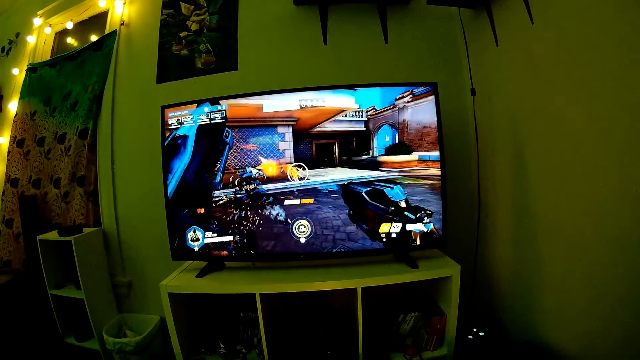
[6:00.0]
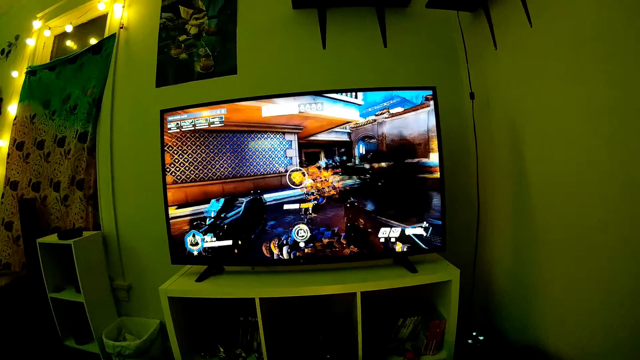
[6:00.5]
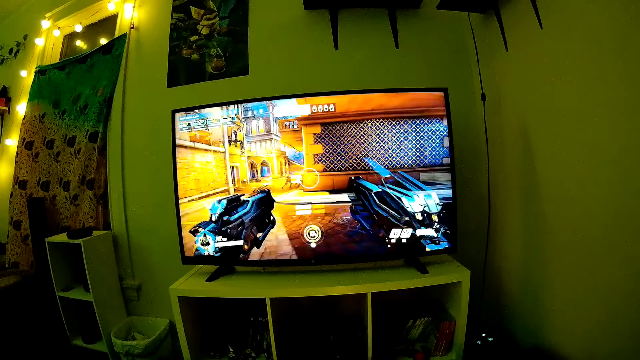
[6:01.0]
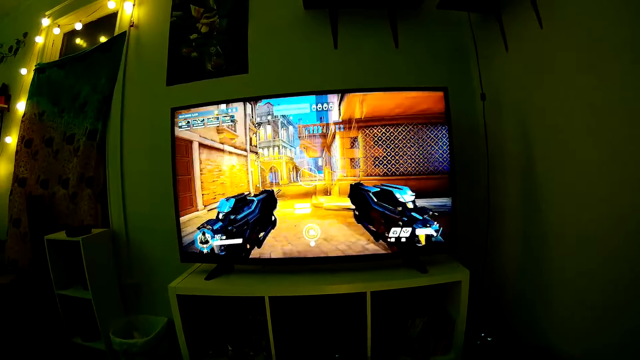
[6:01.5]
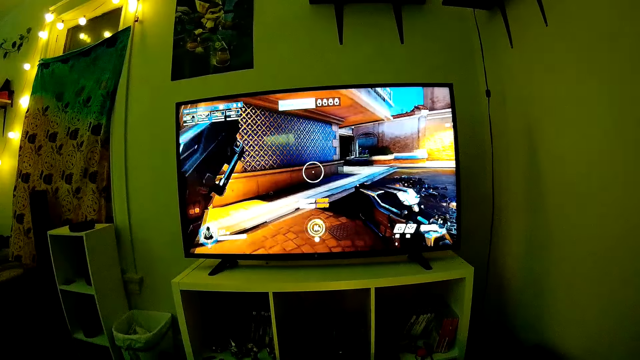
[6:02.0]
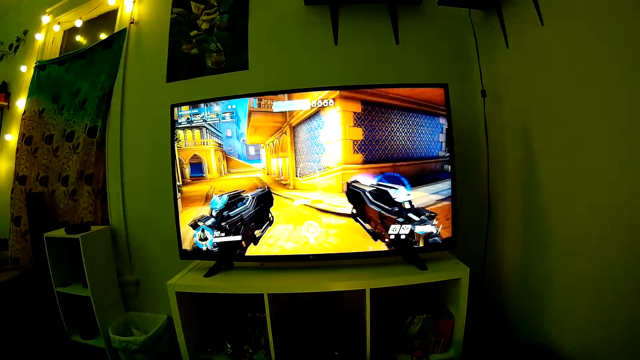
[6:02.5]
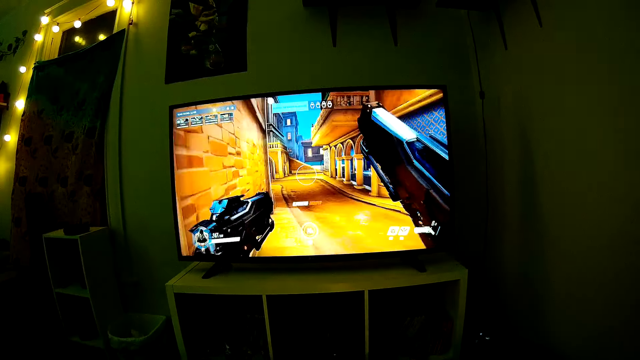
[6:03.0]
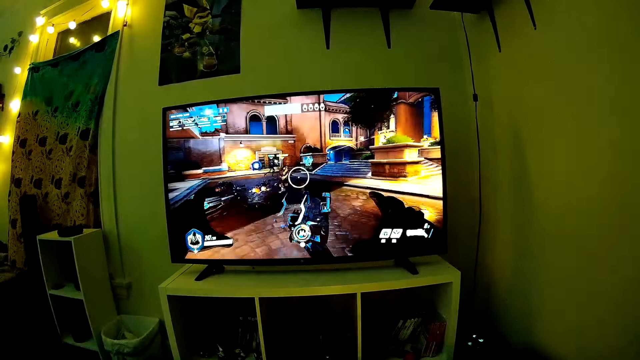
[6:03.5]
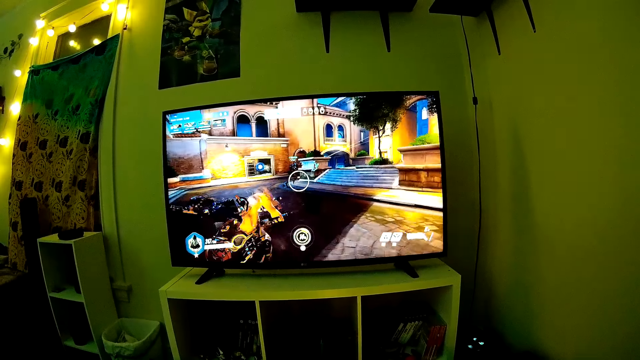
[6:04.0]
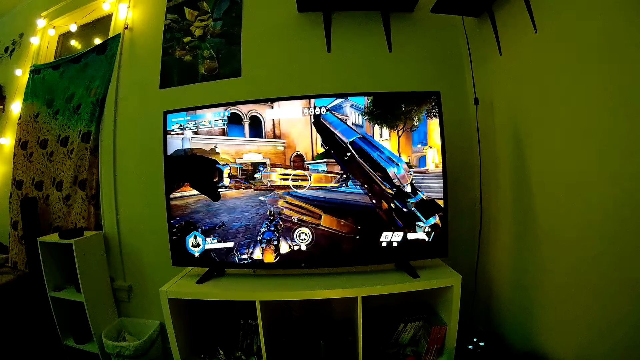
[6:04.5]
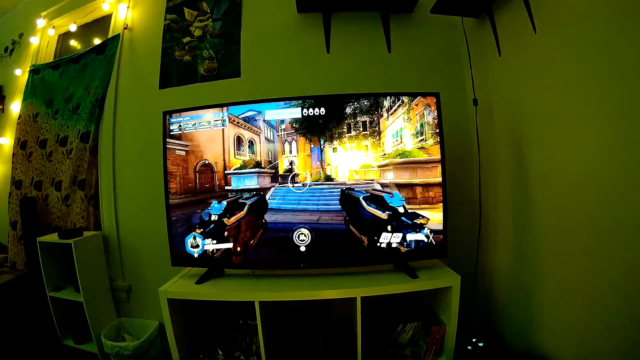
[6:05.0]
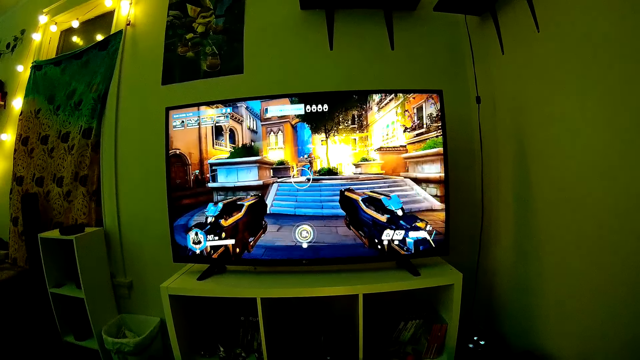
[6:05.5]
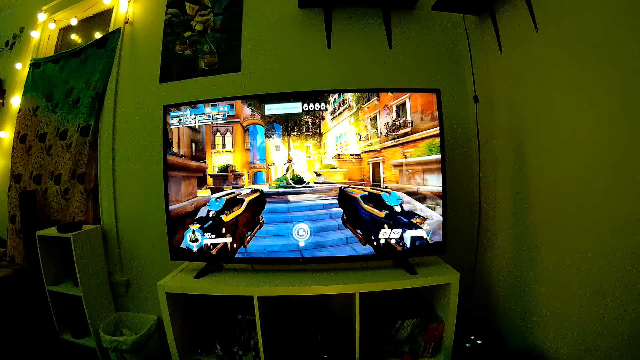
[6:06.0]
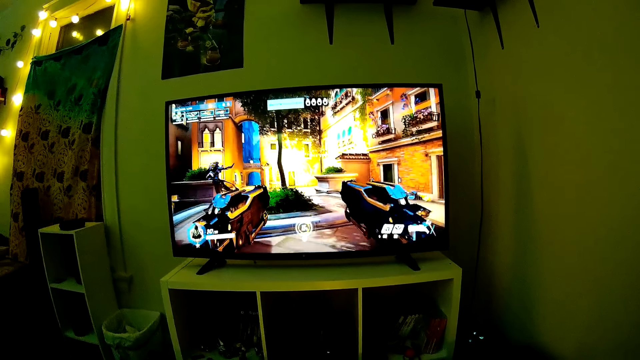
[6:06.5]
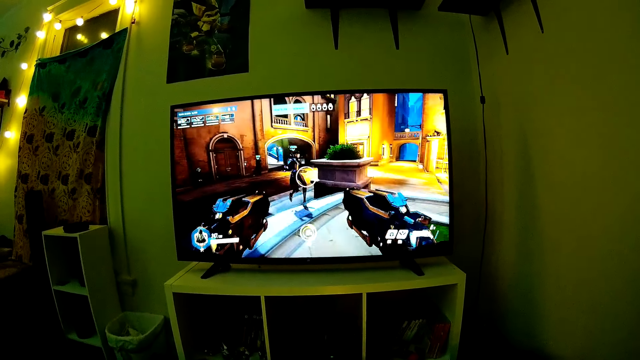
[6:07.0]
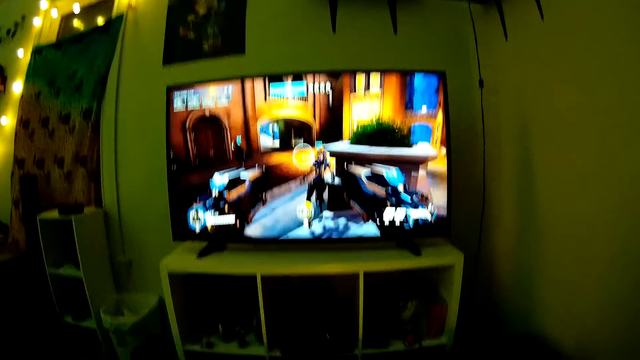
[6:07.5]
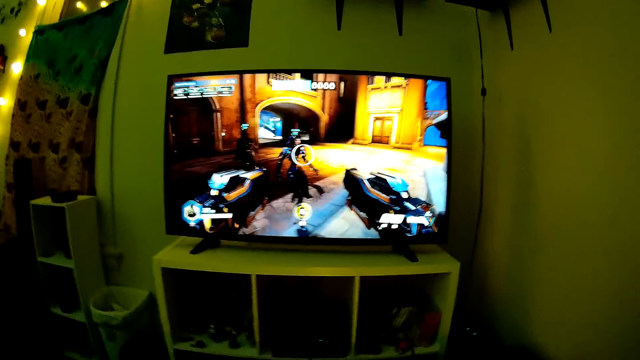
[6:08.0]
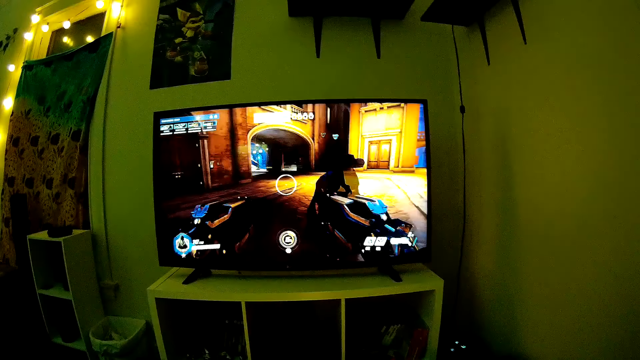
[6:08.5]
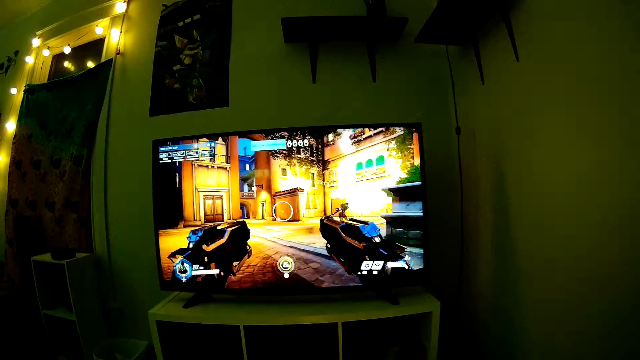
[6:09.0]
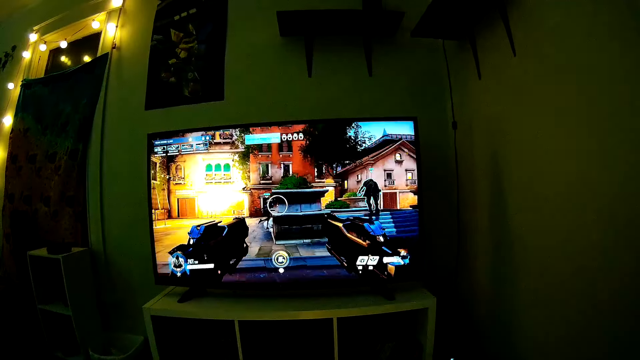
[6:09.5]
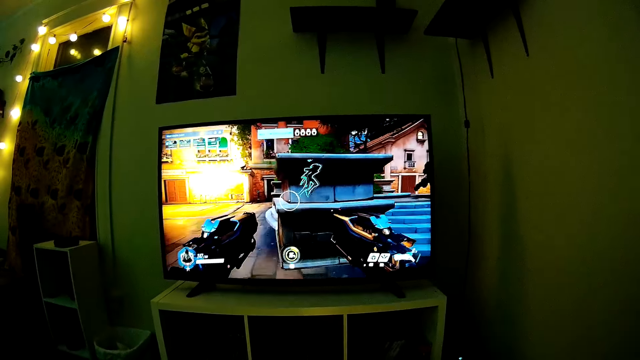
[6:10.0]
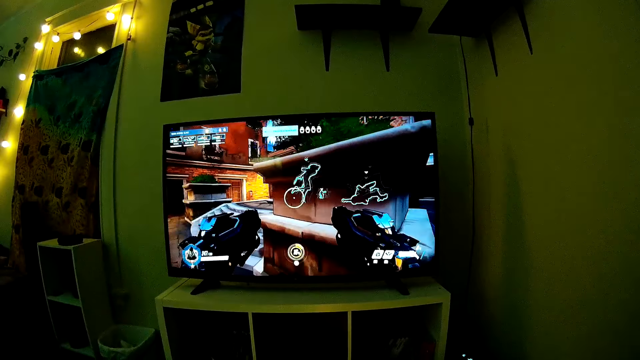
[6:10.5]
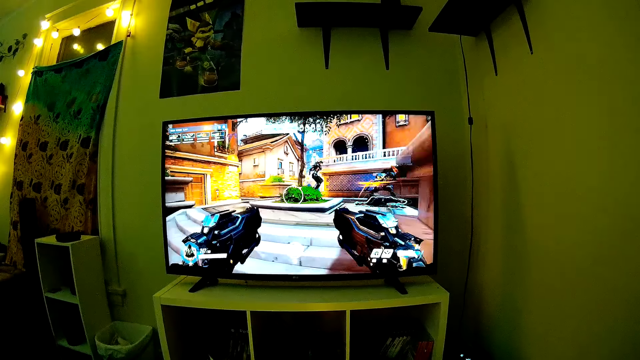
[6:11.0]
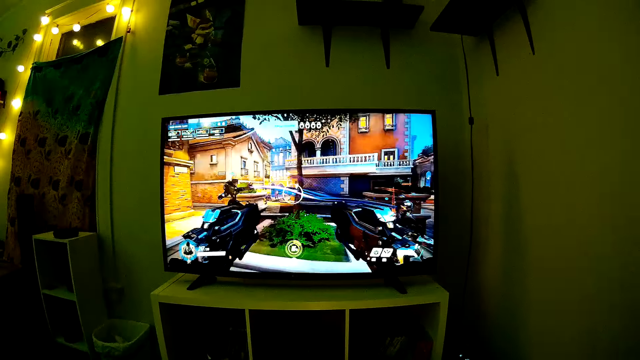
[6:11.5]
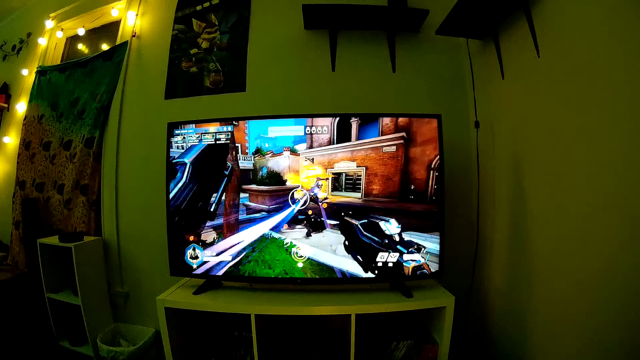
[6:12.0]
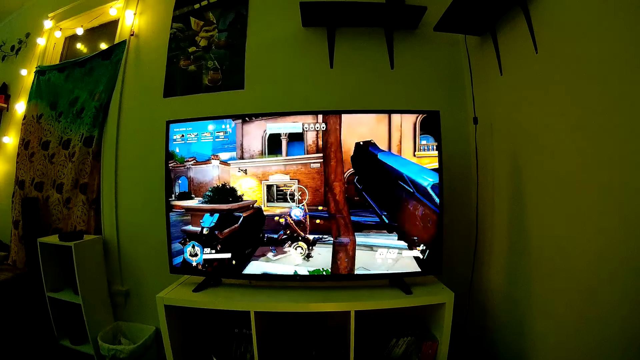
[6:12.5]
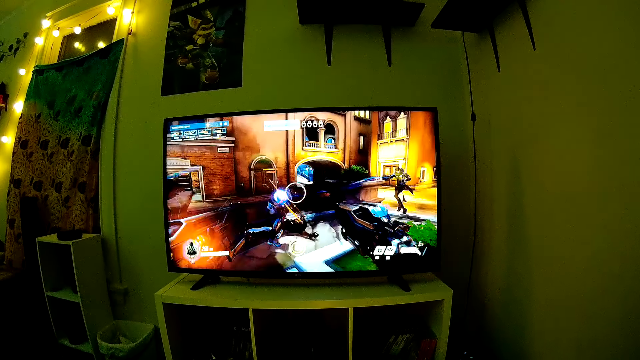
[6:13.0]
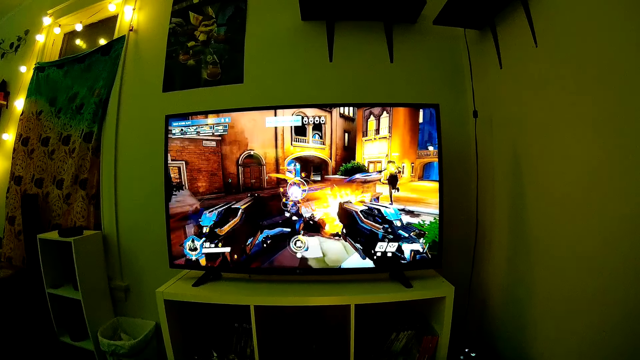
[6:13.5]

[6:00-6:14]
The camera wearer watches the television. They interact with the man.

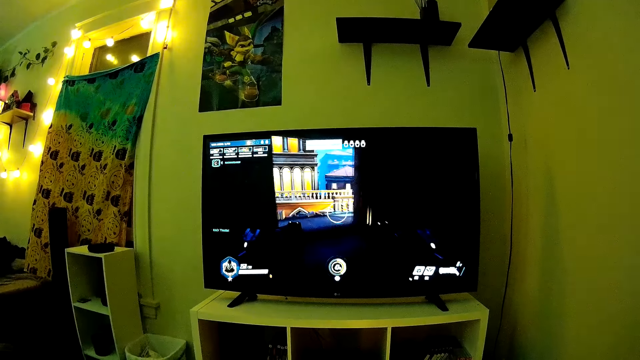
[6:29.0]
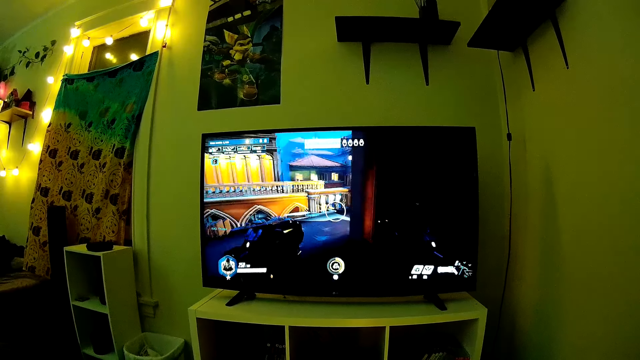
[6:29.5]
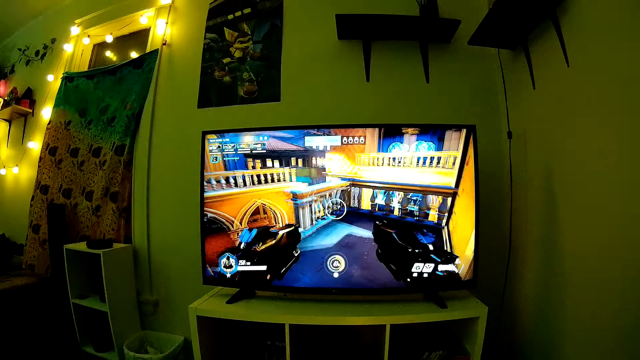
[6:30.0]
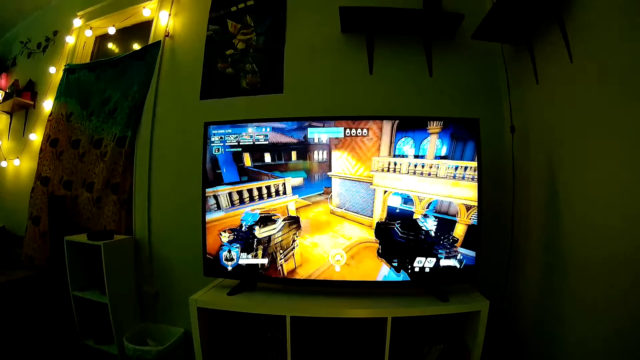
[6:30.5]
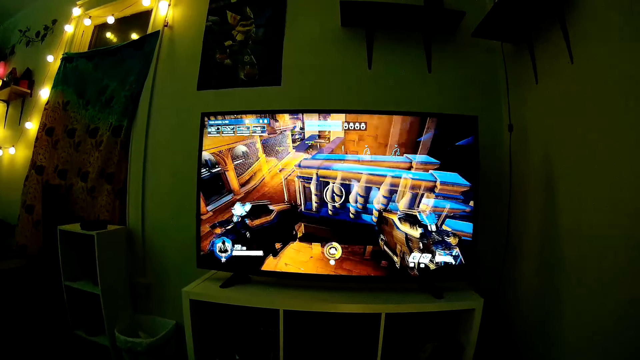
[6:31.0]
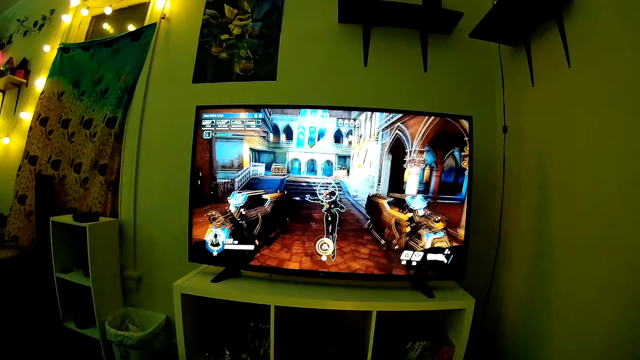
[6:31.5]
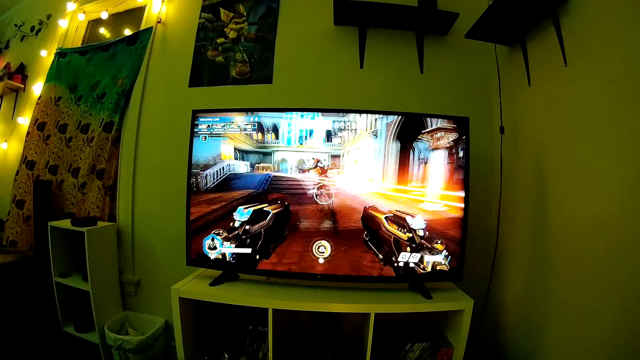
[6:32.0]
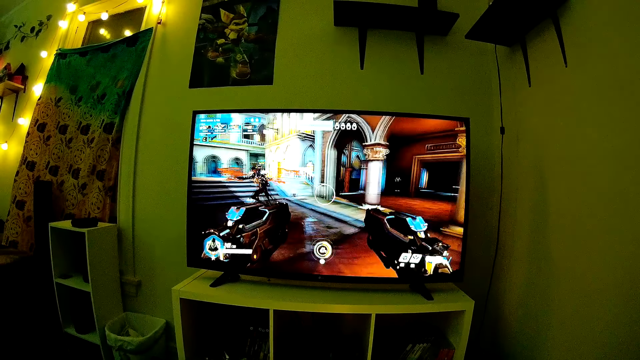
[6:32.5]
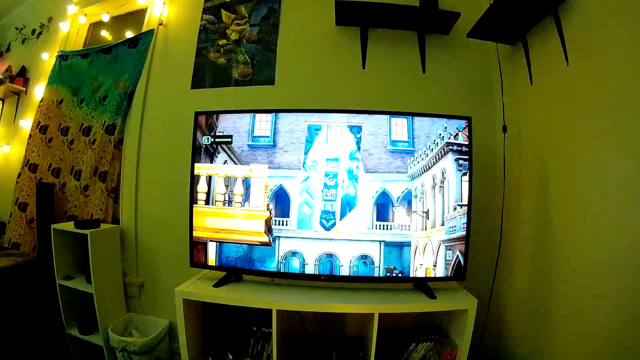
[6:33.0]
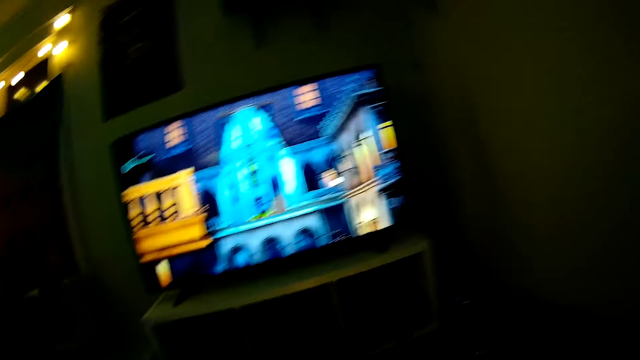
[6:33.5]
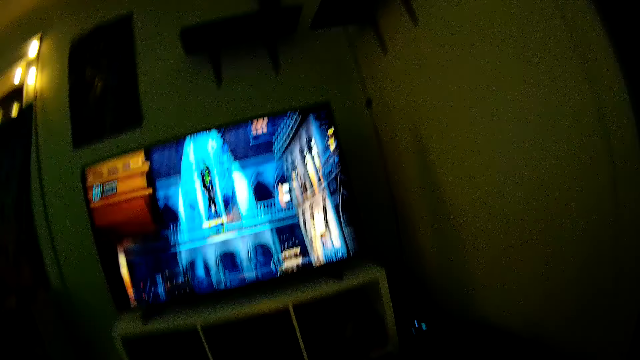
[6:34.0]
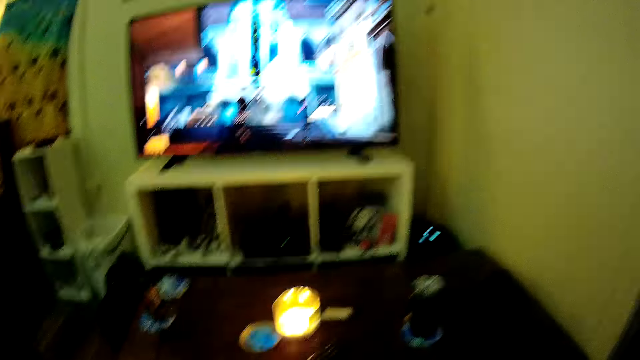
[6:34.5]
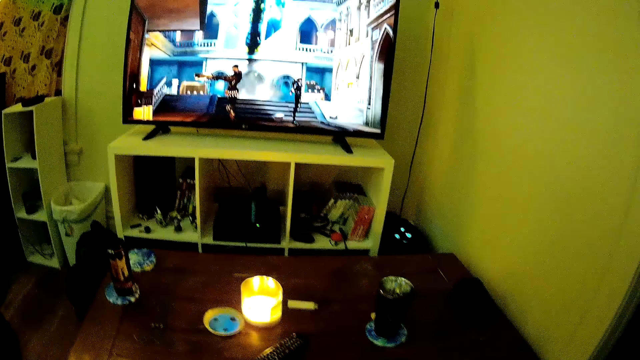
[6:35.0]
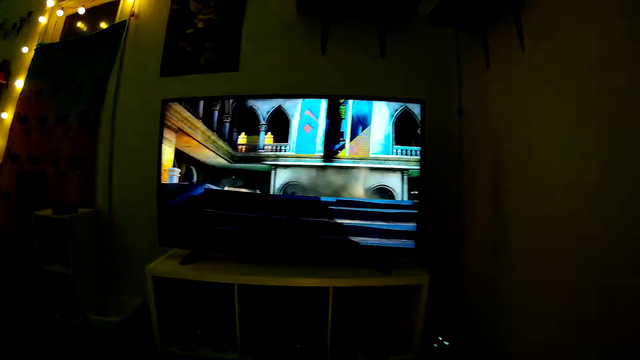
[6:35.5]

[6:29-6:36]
The camera wearer and a person watch the television.
